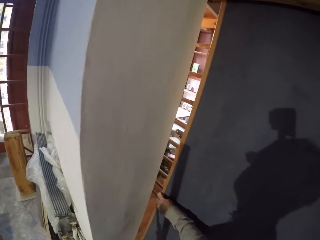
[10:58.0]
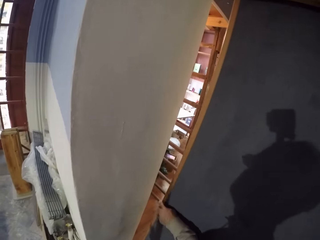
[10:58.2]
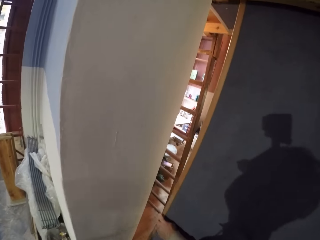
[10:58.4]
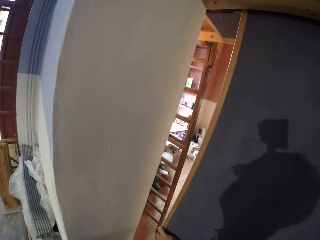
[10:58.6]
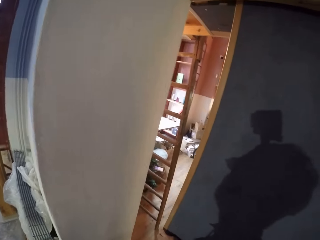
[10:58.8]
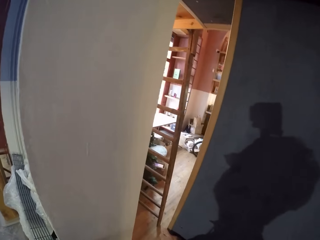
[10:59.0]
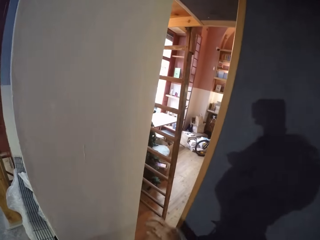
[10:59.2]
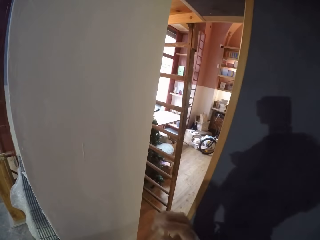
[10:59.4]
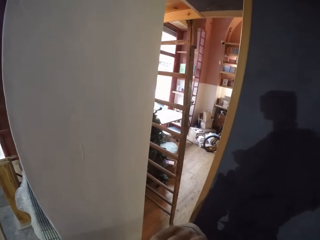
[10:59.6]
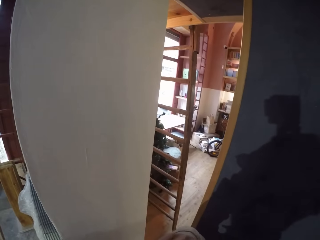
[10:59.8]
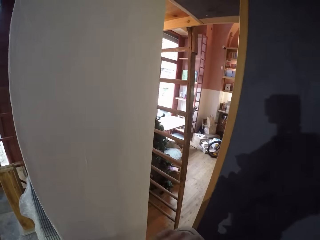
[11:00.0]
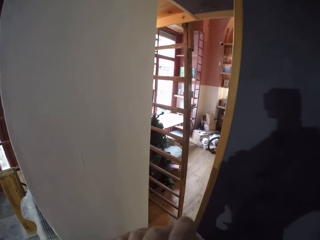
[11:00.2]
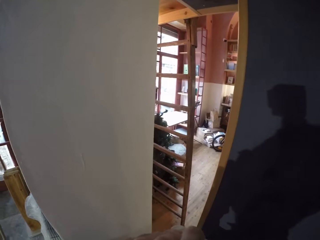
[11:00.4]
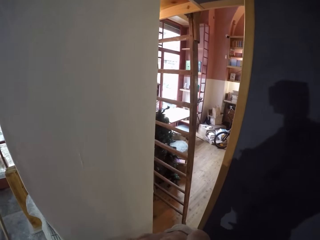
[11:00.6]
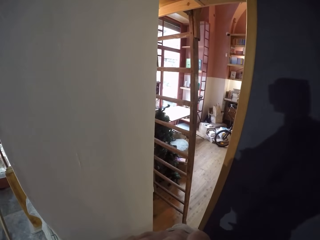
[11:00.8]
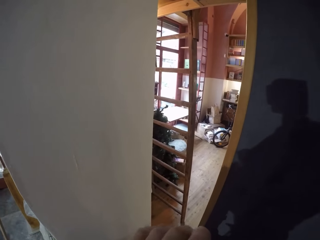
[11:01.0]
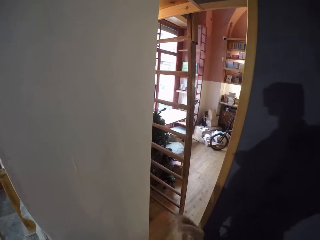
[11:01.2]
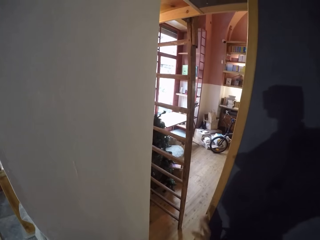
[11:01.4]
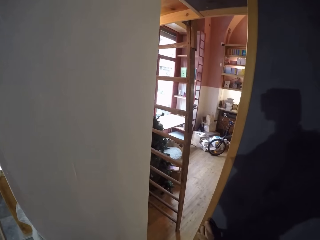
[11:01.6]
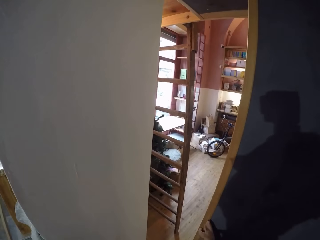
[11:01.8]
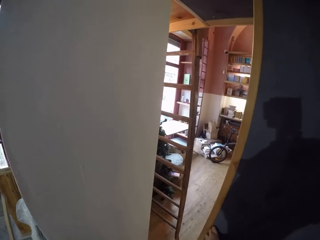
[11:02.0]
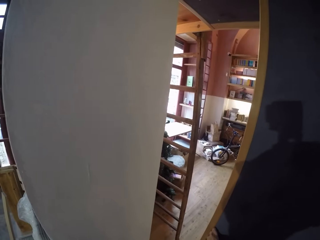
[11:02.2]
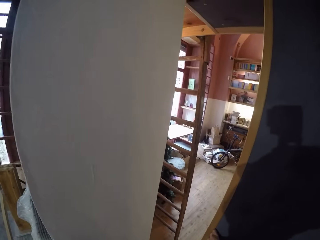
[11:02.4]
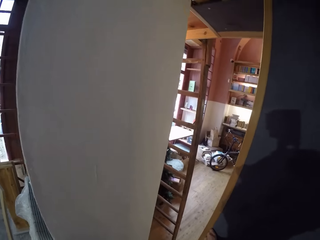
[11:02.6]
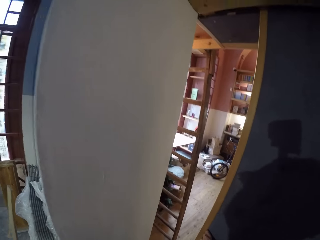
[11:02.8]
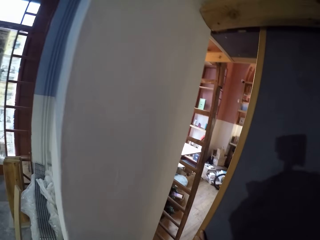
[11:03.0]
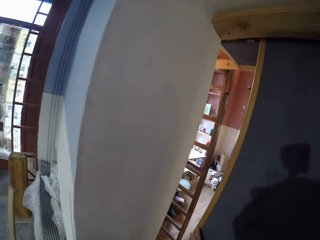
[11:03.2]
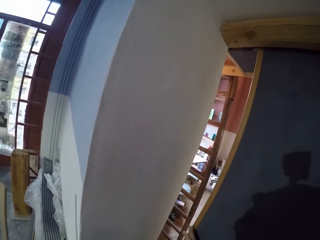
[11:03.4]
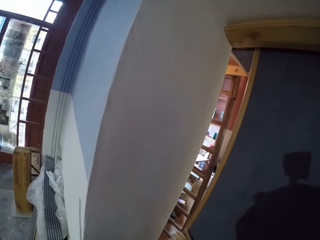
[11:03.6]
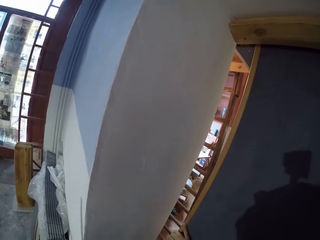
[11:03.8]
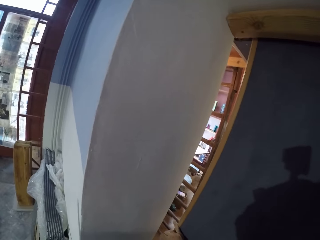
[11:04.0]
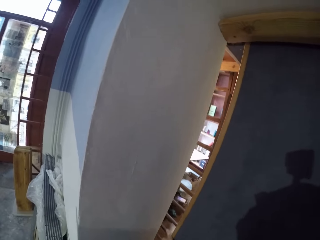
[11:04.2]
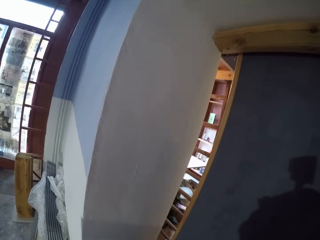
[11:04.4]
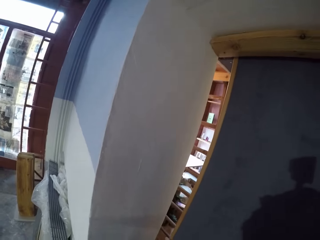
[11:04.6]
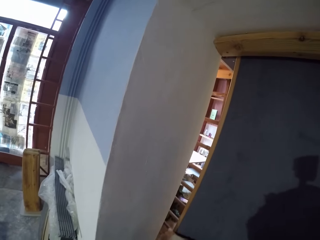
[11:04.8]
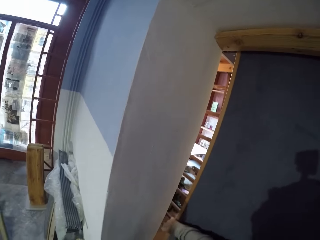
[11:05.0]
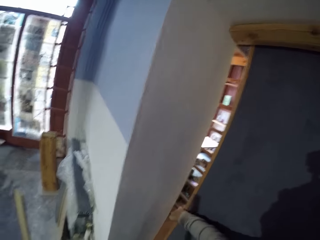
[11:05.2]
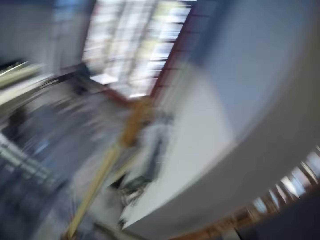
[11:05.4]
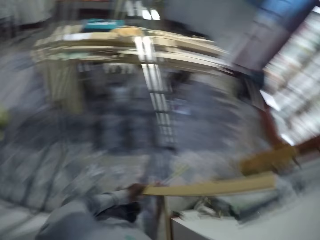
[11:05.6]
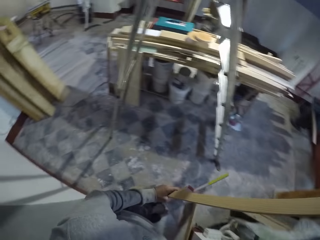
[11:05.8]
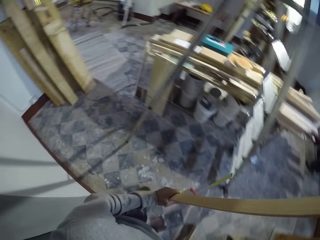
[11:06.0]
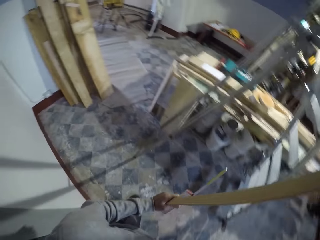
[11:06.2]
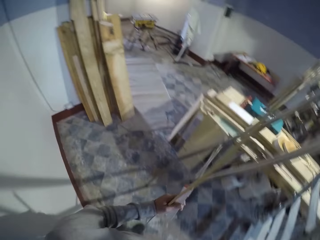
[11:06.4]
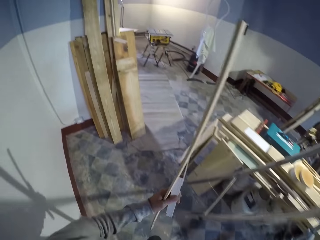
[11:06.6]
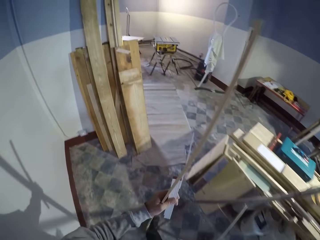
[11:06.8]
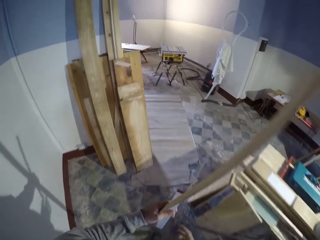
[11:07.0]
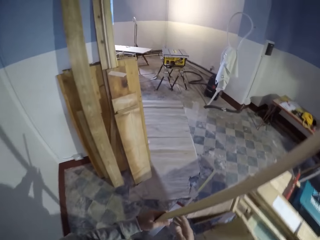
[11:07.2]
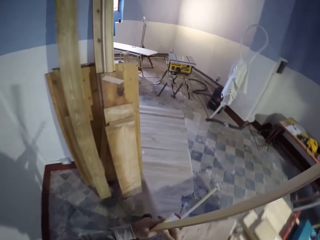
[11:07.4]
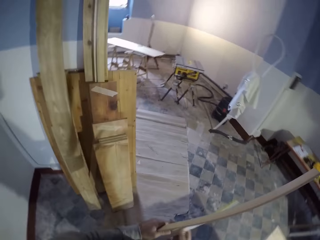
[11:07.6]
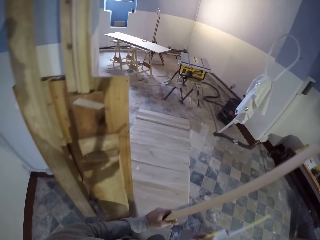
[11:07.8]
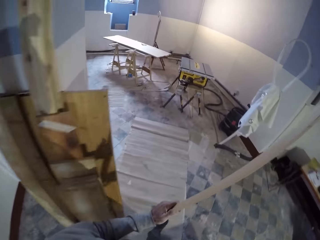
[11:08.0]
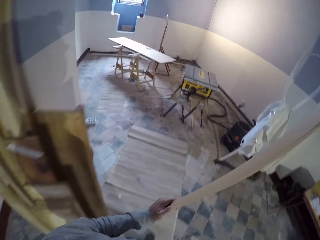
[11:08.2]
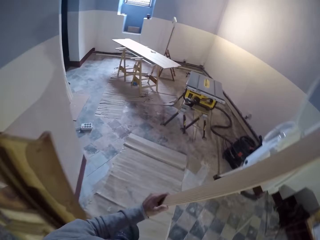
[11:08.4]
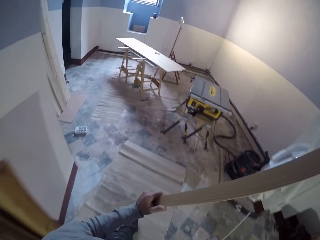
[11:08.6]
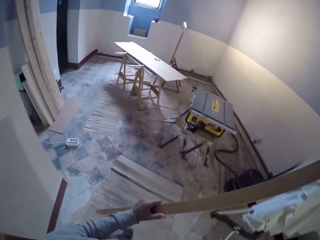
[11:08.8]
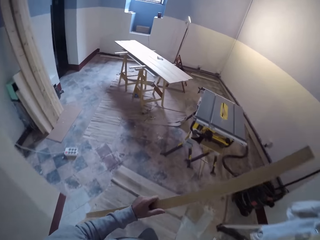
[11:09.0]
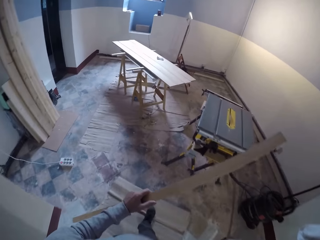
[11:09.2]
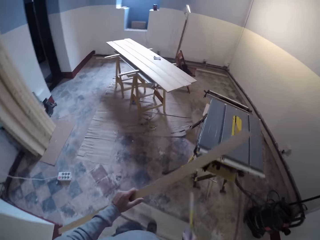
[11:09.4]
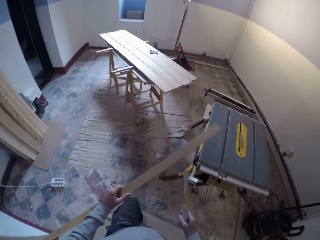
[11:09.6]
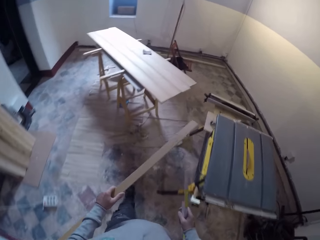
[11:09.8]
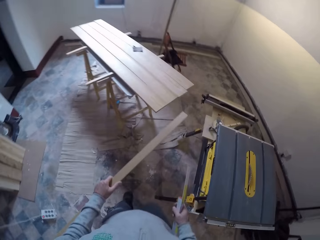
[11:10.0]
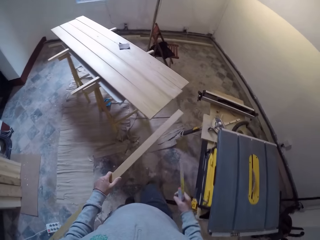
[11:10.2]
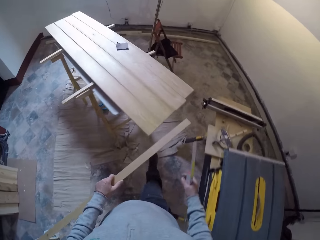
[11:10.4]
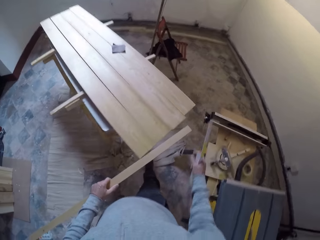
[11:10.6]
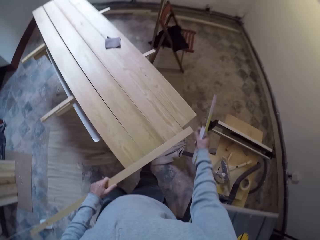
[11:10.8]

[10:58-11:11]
The camera wearer looks on the other side of the door. He does something. He lifts his hand. He puts down his hand. He closes the door. He pushes the door with the right hand. He looks around. He turns to the other side. He walks around the workshop. He holds a tape measure with the right hand. He moves around the room.

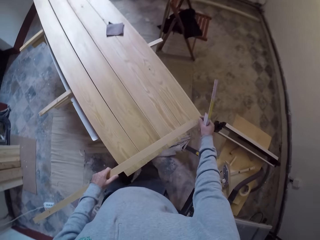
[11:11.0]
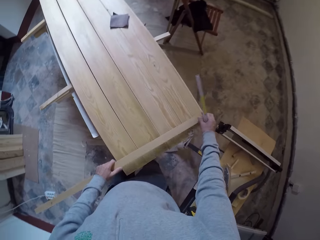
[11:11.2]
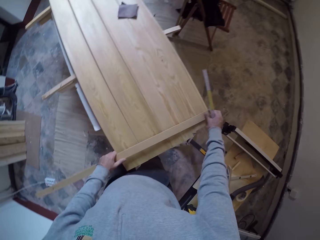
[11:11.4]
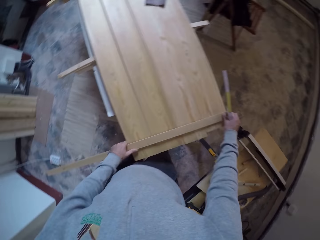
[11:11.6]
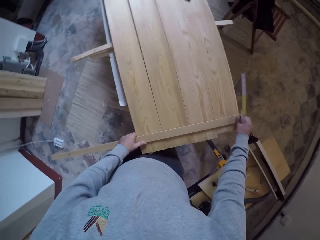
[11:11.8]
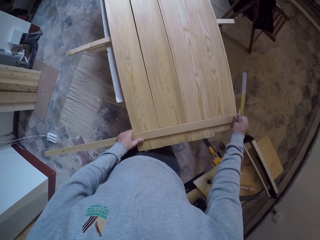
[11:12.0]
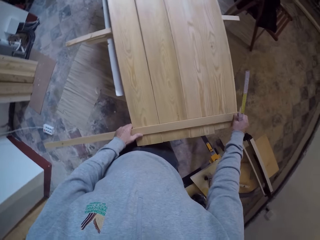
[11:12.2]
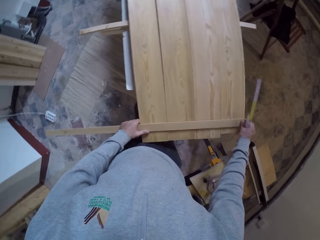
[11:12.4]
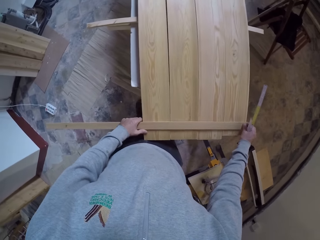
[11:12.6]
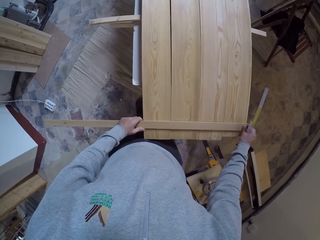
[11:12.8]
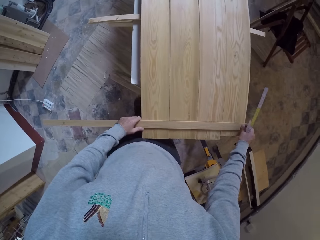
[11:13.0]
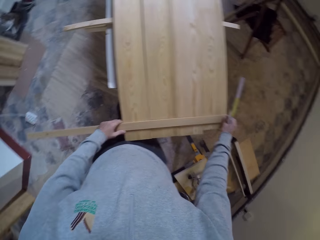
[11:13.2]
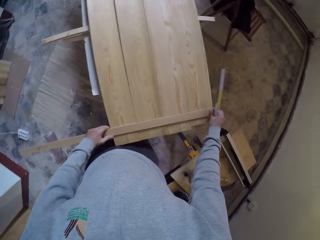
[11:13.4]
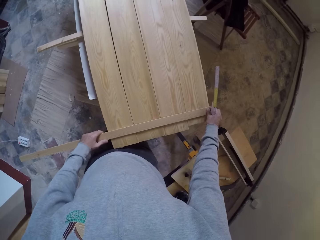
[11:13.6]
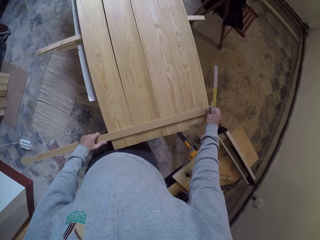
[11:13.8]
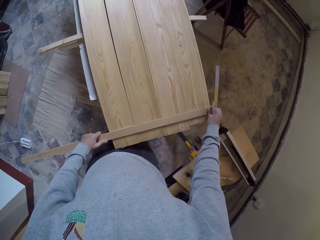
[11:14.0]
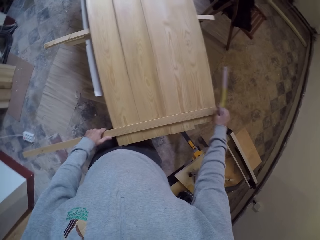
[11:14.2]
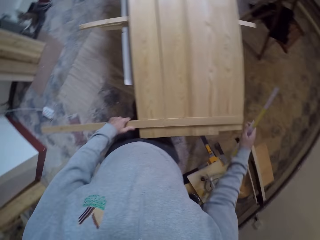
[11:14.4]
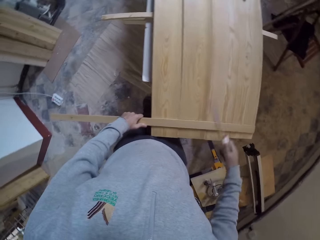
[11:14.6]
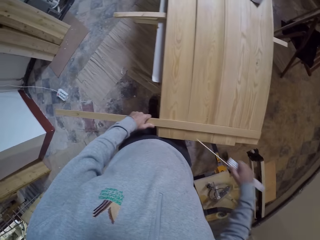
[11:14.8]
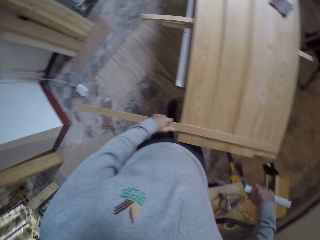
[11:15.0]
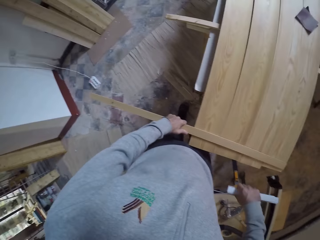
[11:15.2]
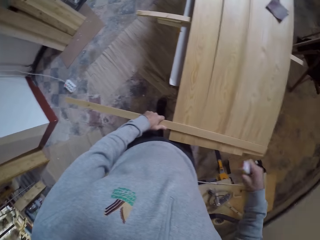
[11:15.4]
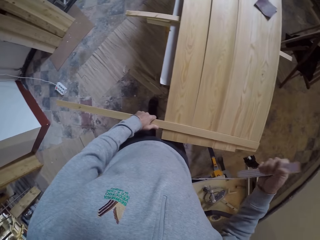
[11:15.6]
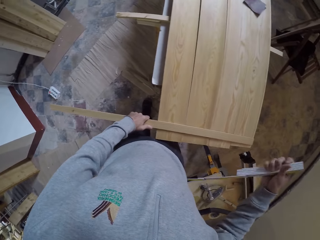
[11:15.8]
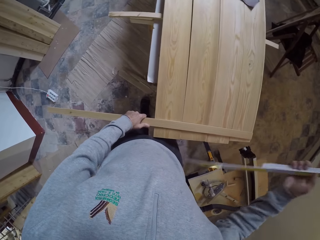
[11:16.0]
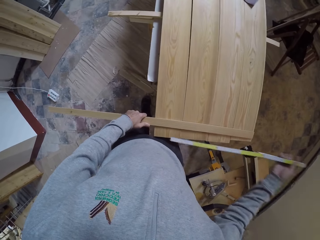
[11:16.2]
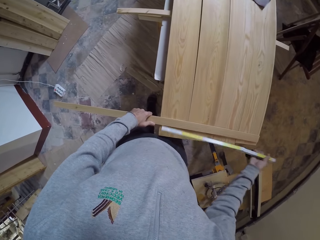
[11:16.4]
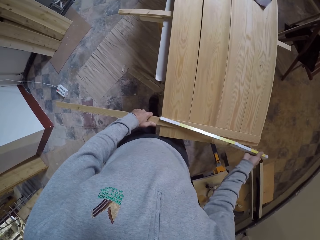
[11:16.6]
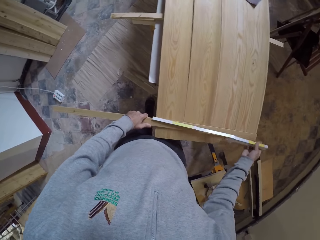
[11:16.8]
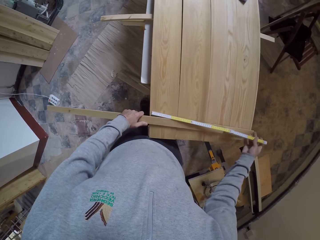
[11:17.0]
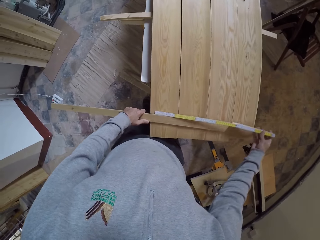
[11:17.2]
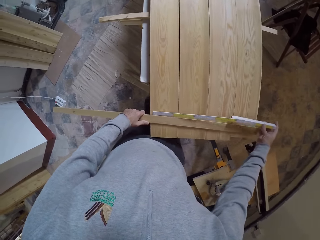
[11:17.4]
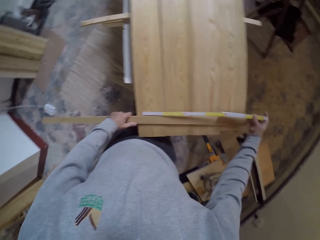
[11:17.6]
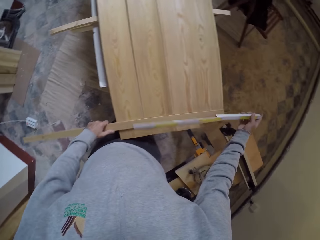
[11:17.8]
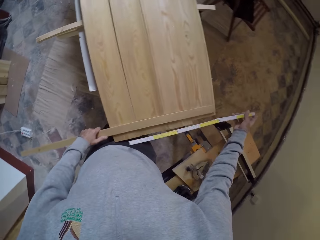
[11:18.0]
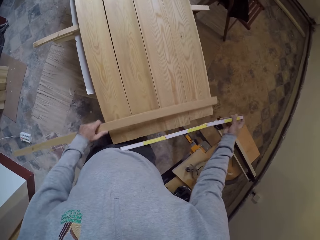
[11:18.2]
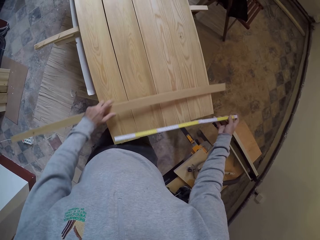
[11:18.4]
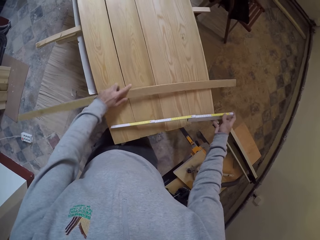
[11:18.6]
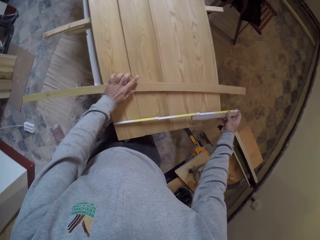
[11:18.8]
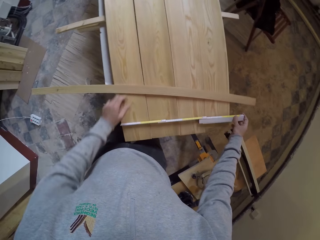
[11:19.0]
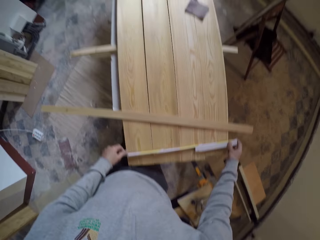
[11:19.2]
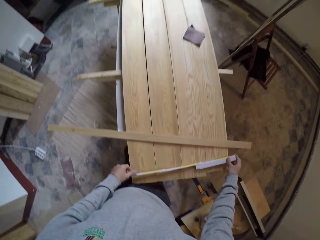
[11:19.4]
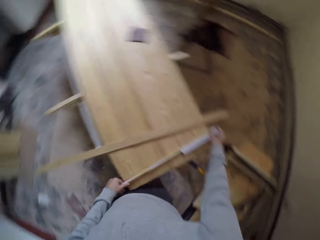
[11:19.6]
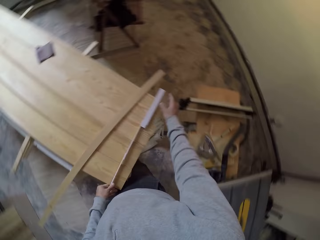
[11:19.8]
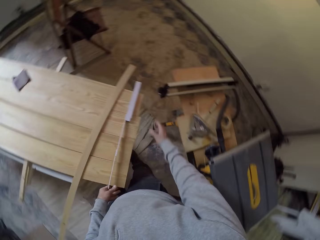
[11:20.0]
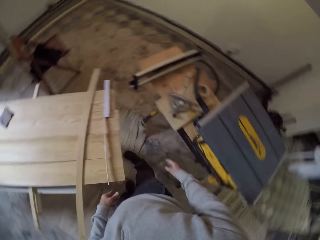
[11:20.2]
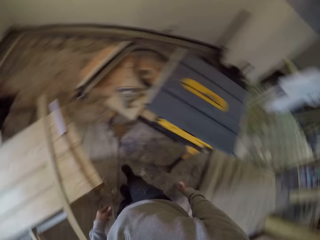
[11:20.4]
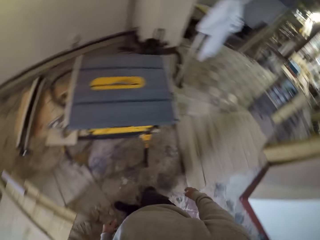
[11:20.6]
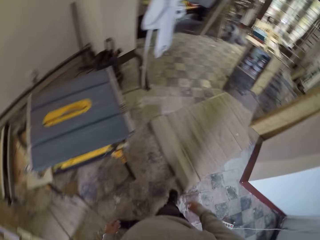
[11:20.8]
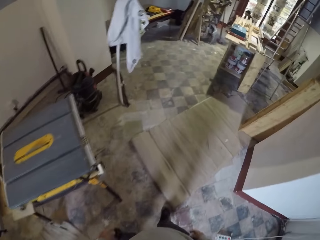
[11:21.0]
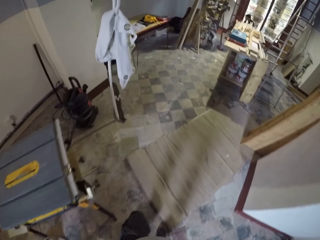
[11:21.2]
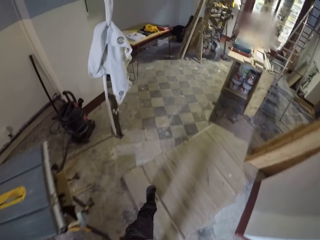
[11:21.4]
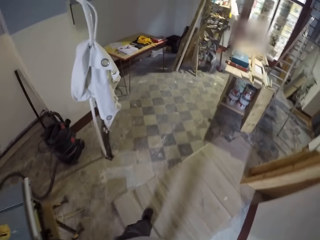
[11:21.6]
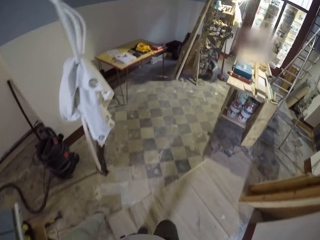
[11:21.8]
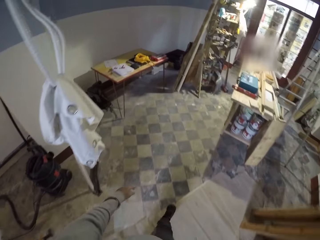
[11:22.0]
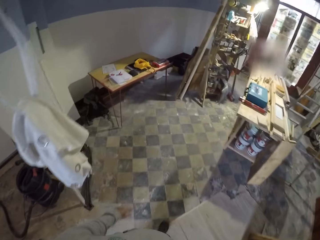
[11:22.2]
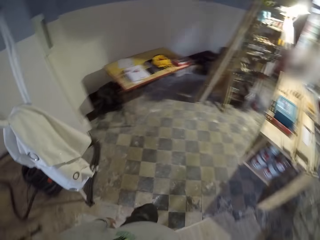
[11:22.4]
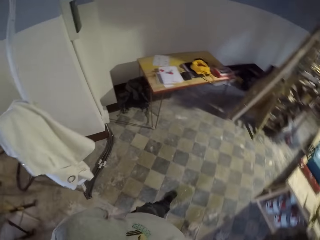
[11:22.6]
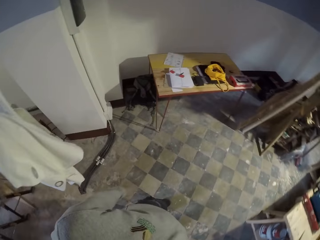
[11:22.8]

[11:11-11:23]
The camera wearer puts down the wooden rod on the table. They hold the wood with both hands. They open the foldable measuring tape. They drop something with the right hand. They measure the wood. They place something on the wood. They move the wooden rod. They drop the wood on the table with the left hand. They drop the tape measure on the table. They walk around the workshop.
